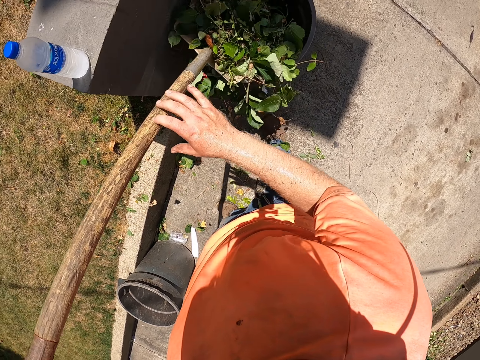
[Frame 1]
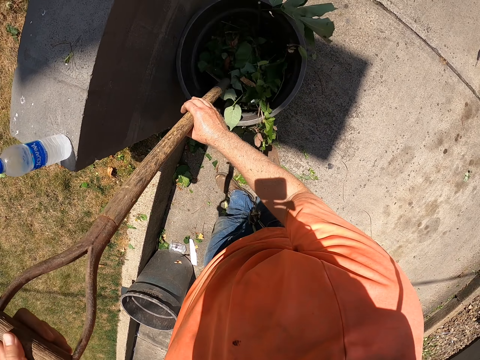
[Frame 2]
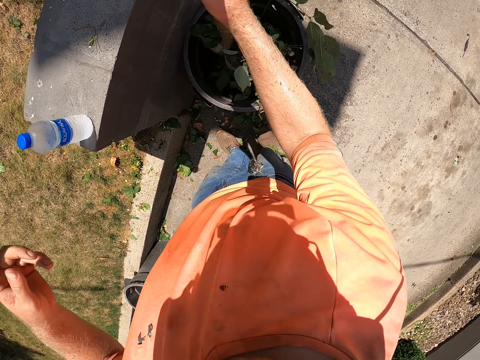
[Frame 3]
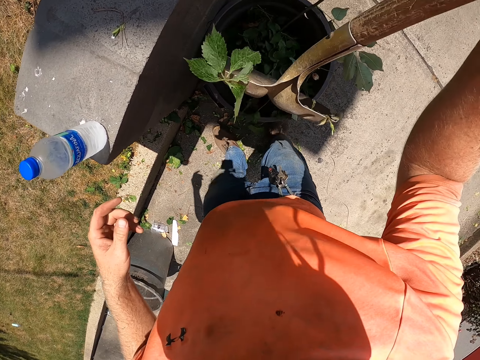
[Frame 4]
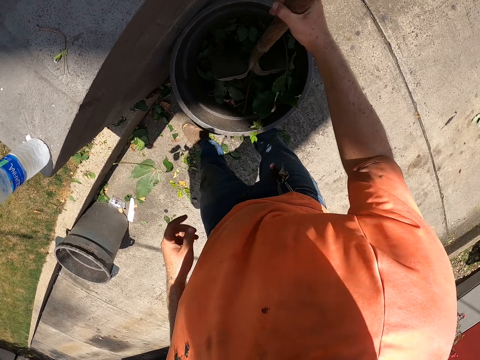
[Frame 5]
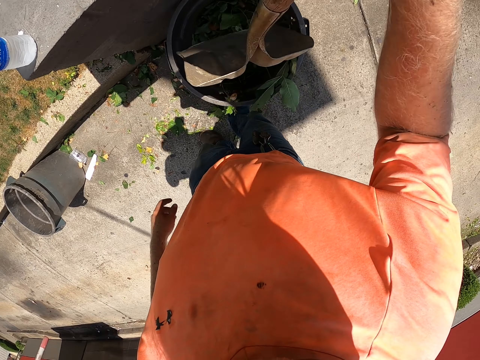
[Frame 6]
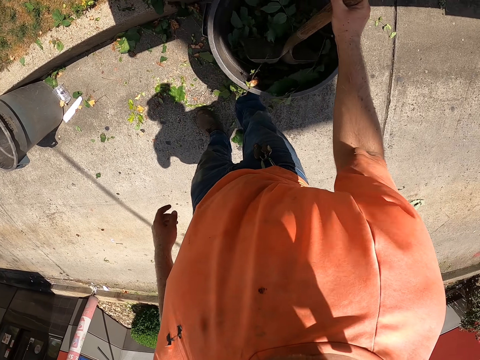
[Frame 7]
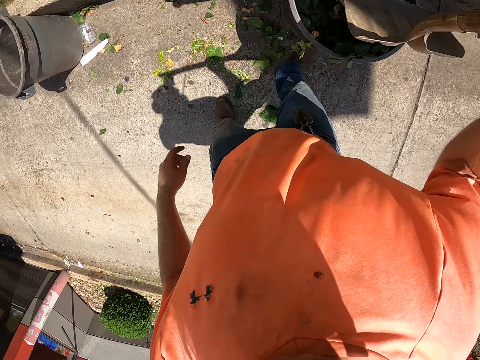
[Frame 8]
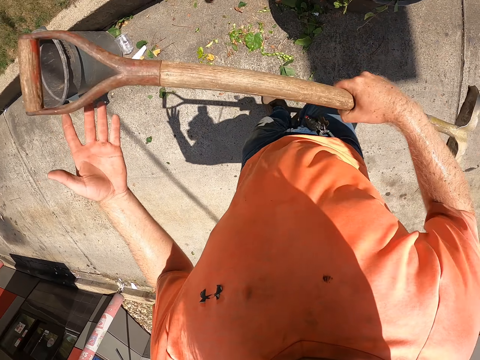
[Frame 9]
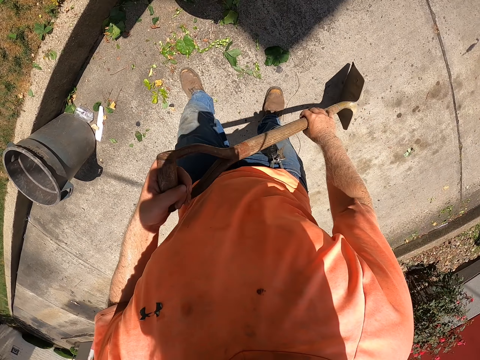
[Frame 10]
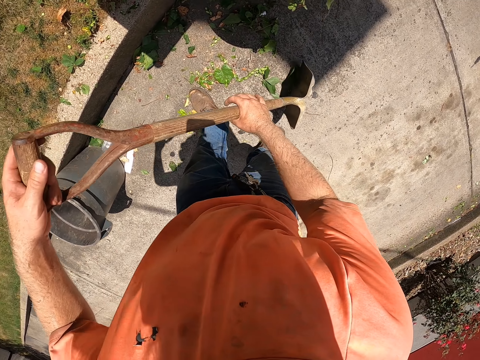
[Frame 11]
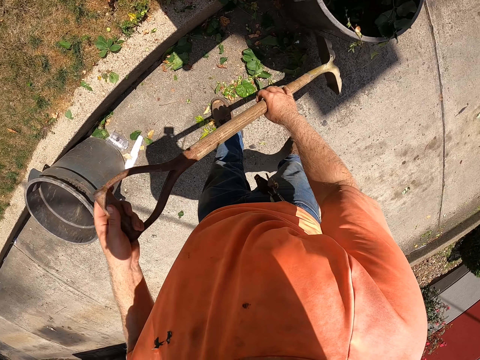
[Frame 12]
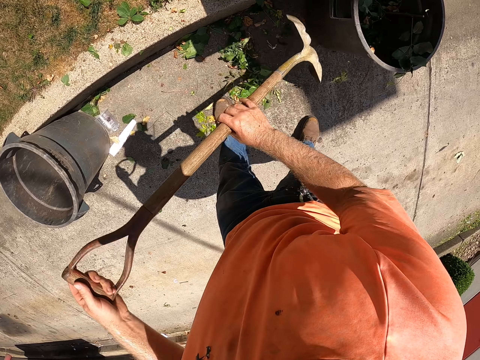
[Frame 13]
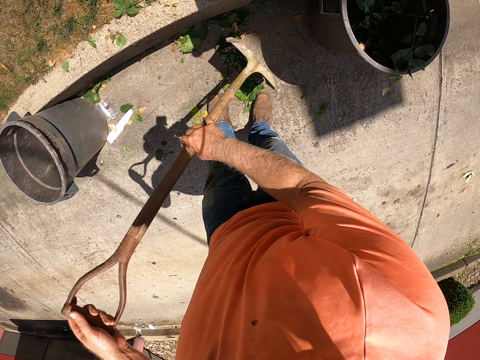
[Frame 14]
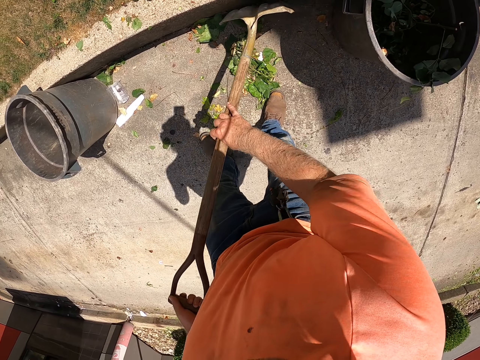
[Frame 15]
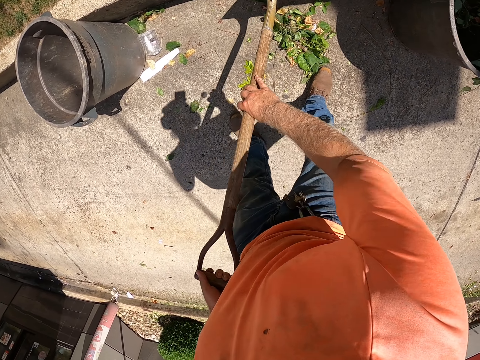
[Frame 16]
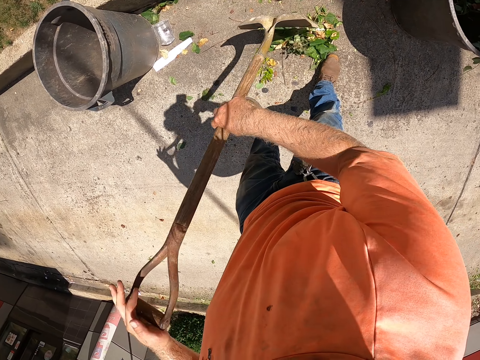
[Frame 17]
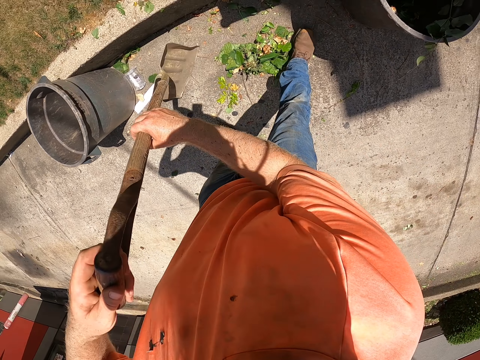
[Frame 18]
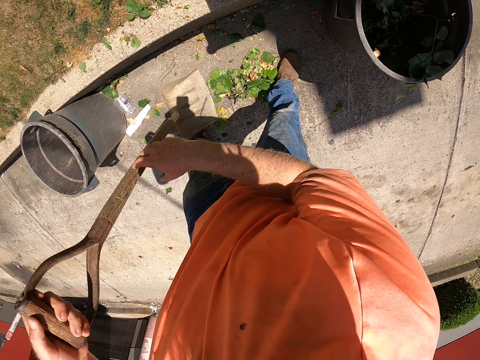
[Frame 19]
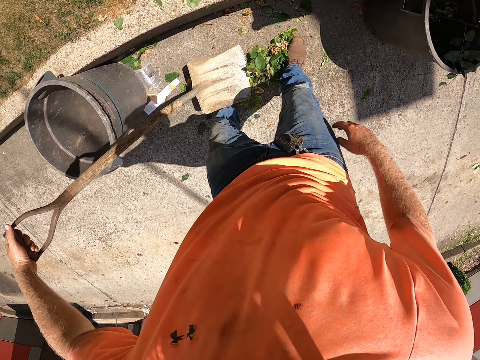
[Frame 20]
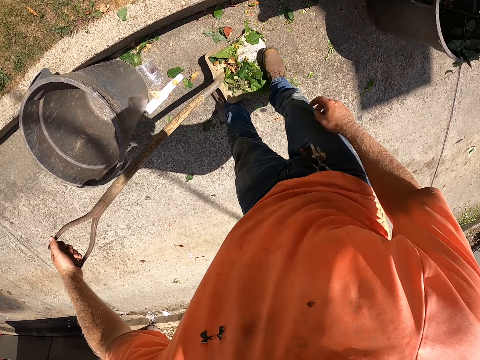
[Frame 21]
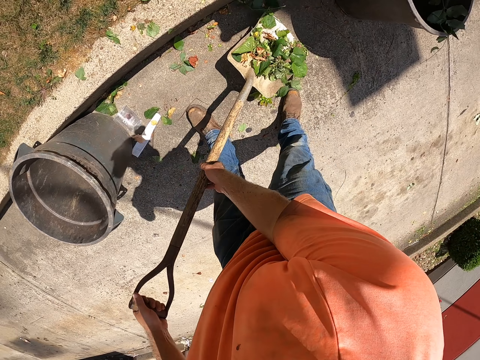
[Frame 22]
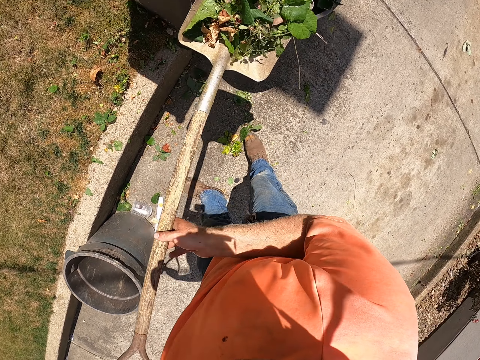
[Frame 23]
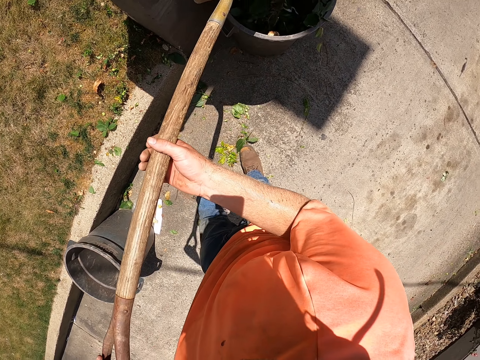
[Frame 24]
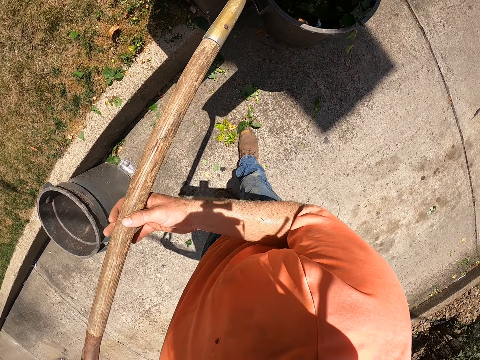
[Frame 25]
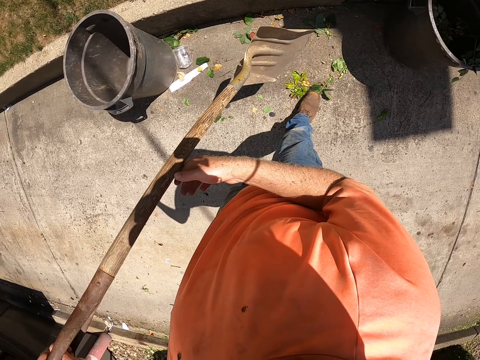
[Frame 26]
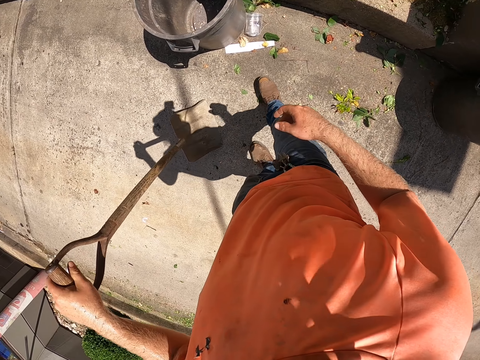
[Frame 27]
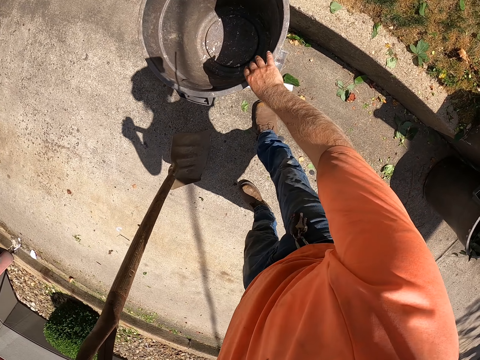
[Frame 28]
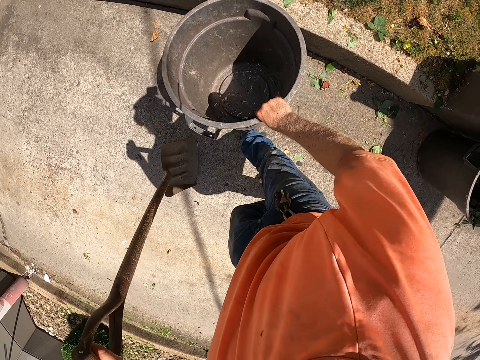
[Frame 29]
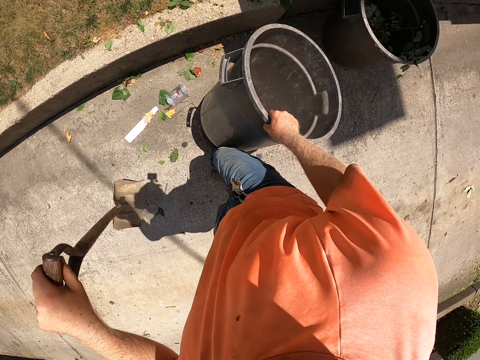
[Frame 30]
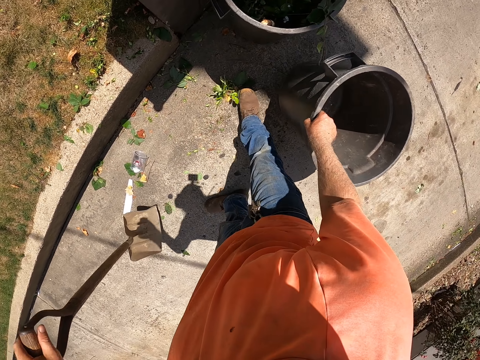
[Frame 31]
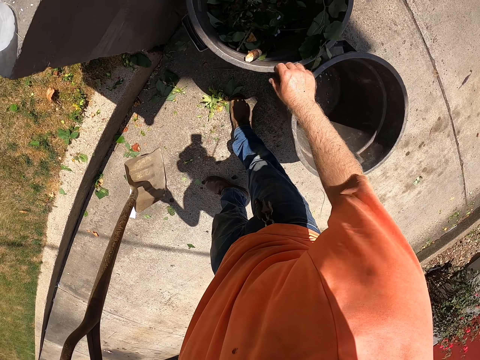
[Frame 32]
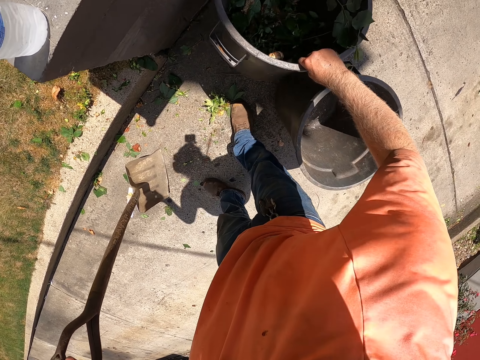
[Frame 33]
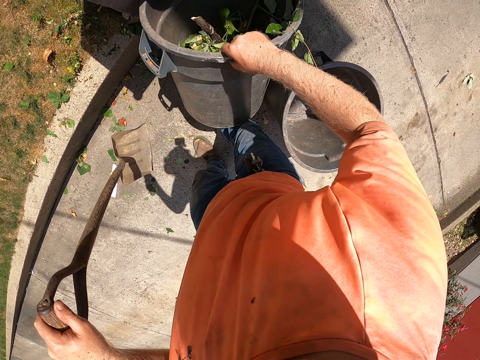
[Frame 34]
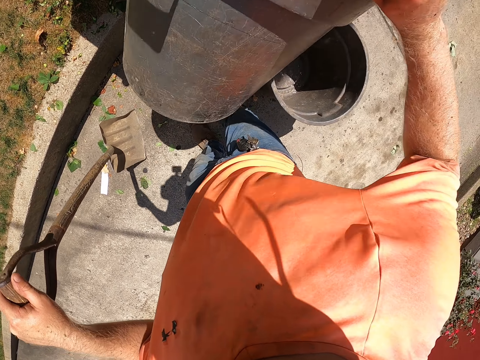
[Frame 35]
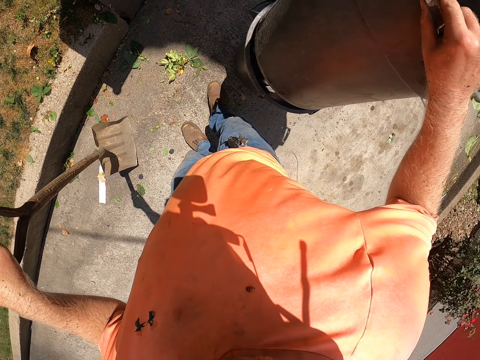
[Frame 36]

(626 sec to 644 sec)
The camera wearer throws the leaves and dirt in the trashcan or dustbin with the shovel in both hands. He pushes the leaves and dirt in the trashcan with the shovel in his right hand. He gathers the leaves and dirt on the ground with the shovel in both hands. He holds the shovel with his left hand. He packs the leaves and dirt in the shovel in his left hand with his right foot. He throws the leaves and dirt in the shovel in both hands in the trashcan. He holds the shovel with his left hand. He moves the trashcan on the ground with his right hand. He picks up the dustbin on the ground. He puts the dustbin on the ground. He lifts the trashcan from the ground with his right hand.

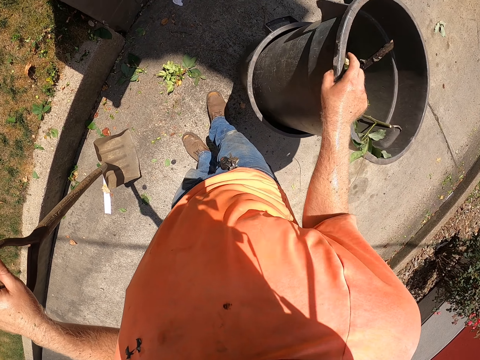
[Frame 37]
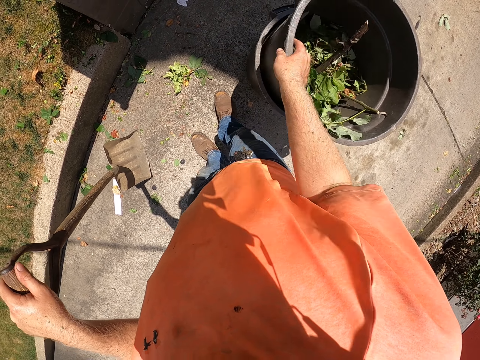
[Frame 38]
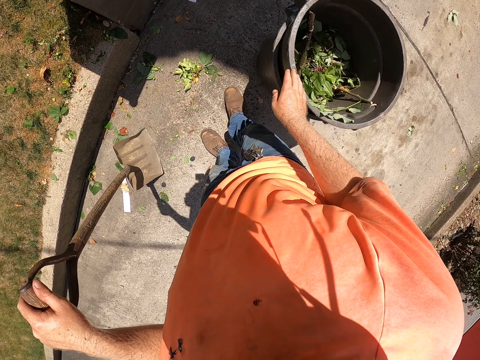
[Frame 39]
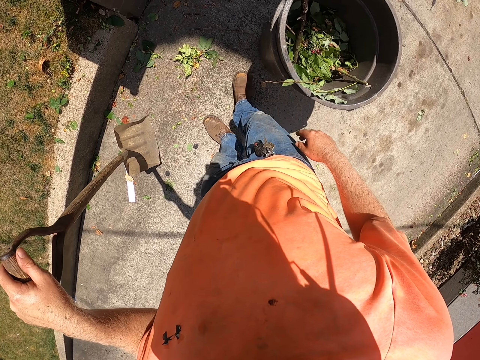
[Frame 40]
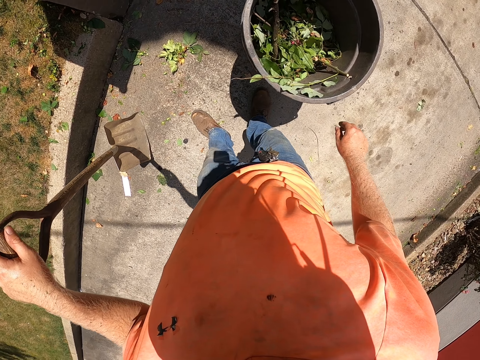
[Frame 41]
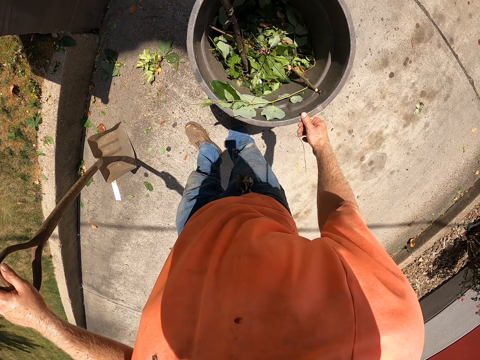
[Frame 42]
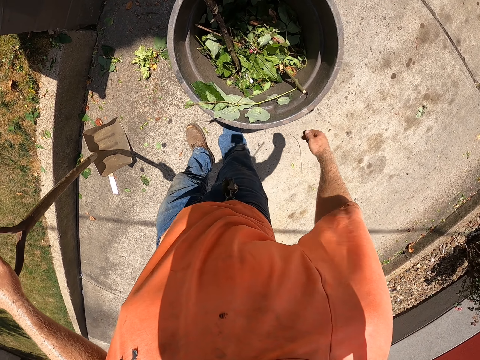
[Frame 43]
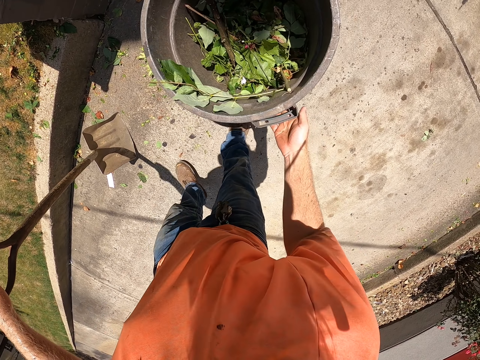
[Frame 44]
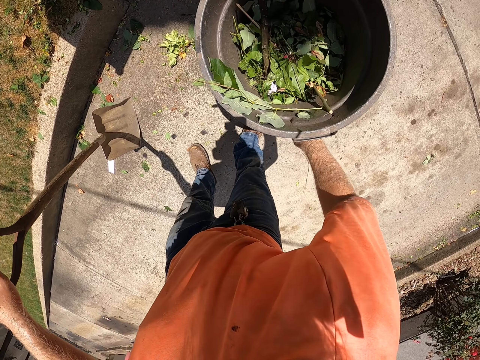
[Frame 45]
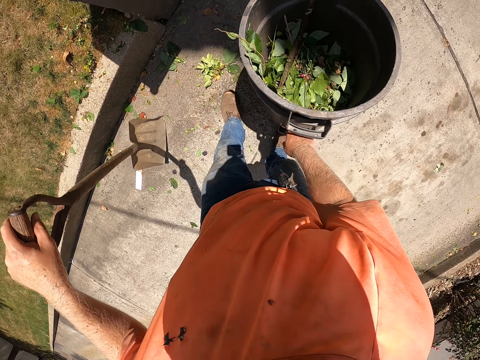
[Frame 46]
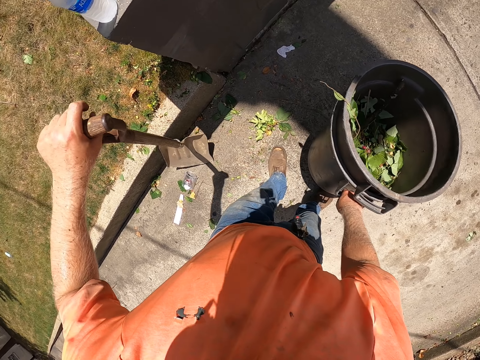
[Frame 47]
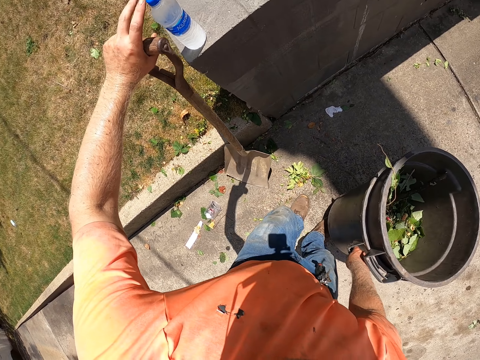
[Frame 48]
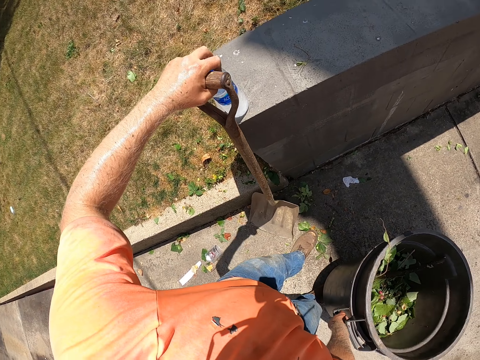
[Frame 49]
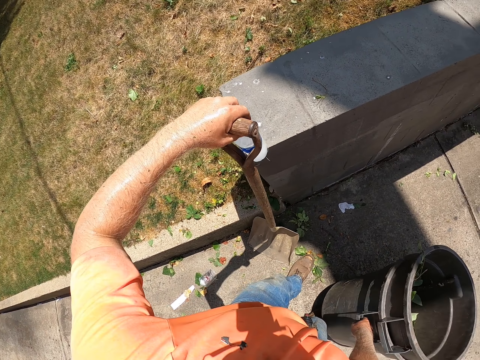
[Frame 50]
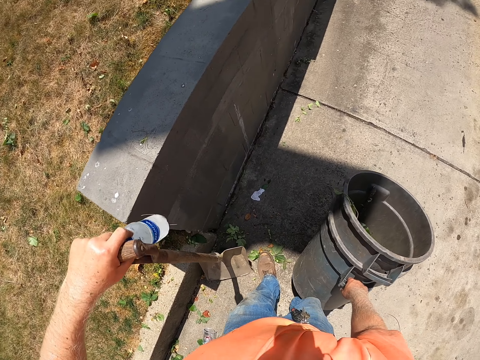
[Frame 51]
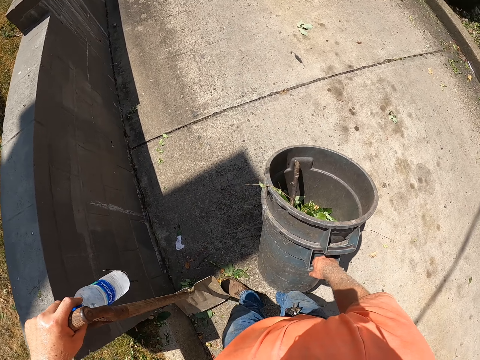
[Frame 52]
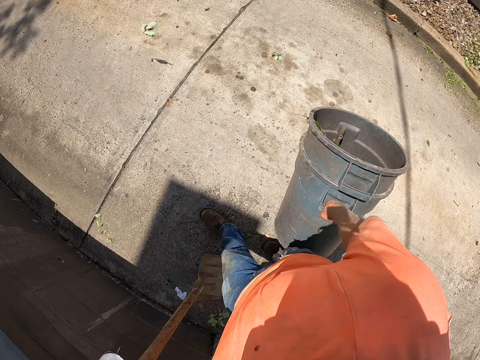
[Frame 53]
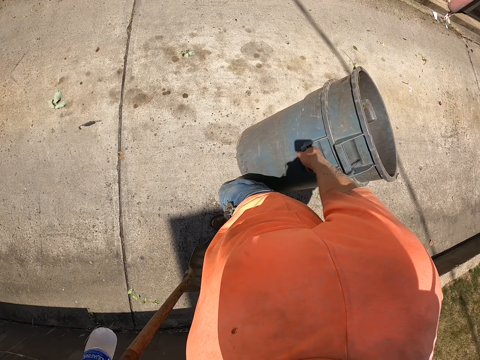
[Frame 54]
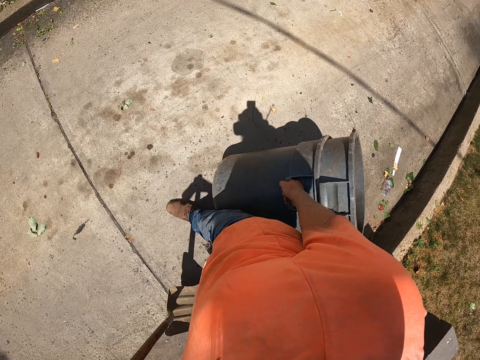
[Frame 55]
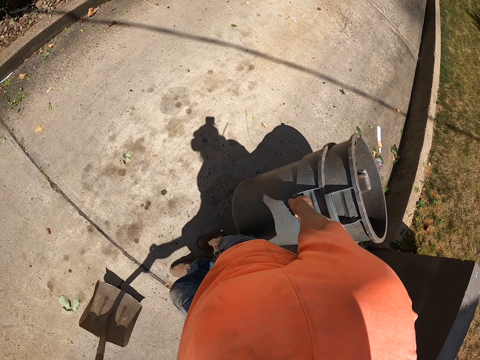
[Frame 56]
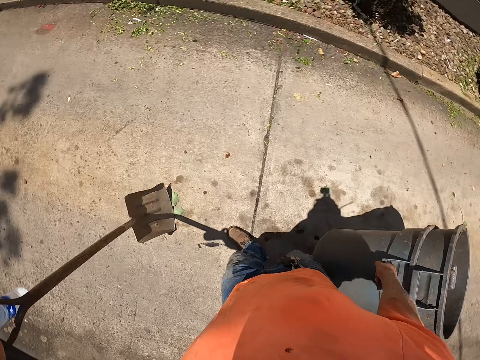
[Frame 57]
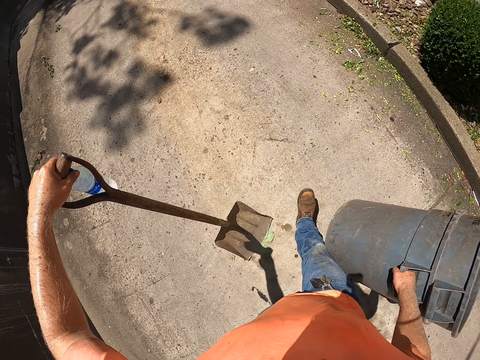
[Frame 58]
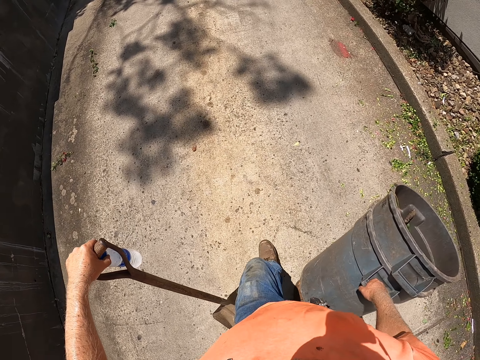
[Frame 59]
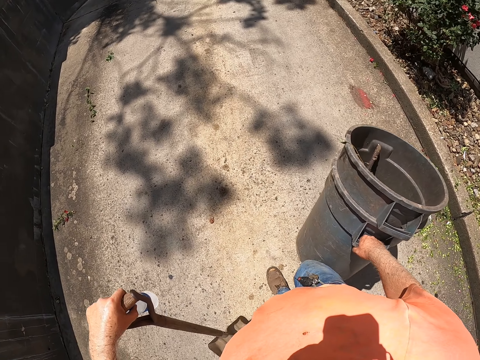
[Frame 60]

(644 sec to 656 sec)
The camera wearer puts the trashcan or dustbin in his right hand in the trashcan on the ground. He touches the dustbin with the hand. He holds the trashcans with his right hand. He picks the dustbin on the ground. He picks the bottle of water or water bottle from the wall with his left hand. He walks and carries the dustbin, the water bottle and the spade. He walks, looks around and carries the dustbin, the water bottle and the spade.
